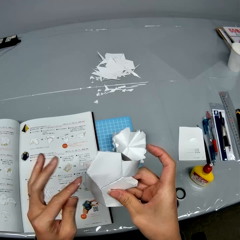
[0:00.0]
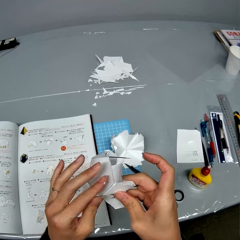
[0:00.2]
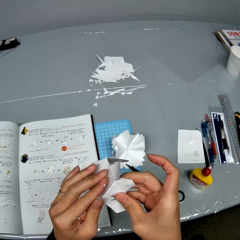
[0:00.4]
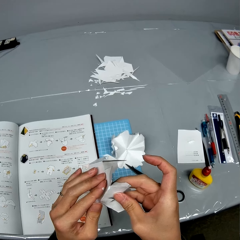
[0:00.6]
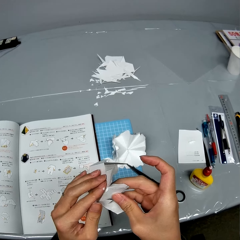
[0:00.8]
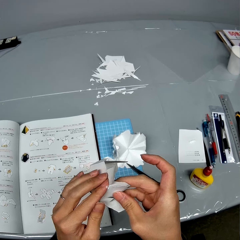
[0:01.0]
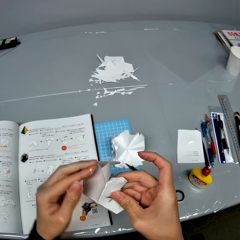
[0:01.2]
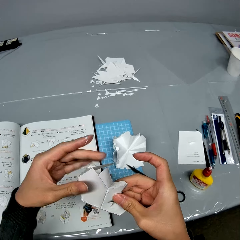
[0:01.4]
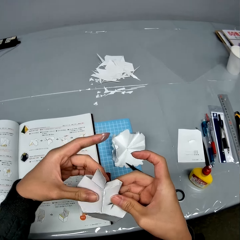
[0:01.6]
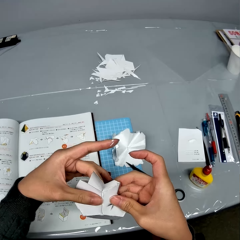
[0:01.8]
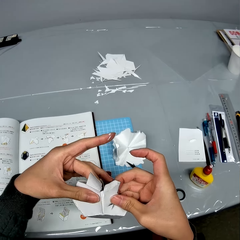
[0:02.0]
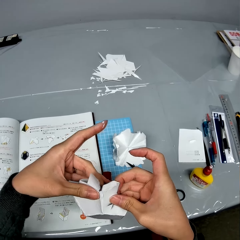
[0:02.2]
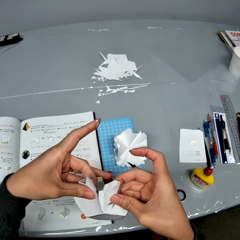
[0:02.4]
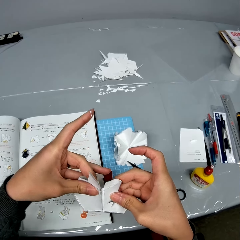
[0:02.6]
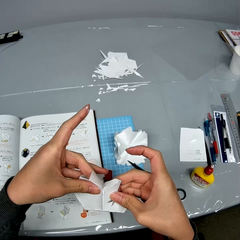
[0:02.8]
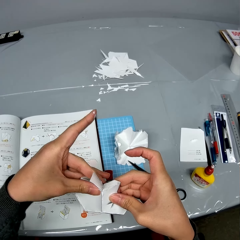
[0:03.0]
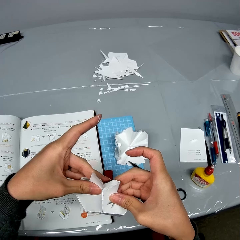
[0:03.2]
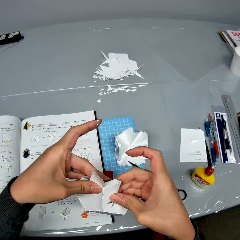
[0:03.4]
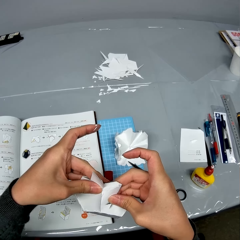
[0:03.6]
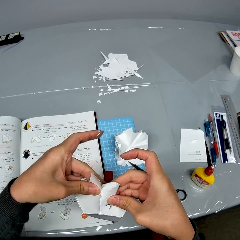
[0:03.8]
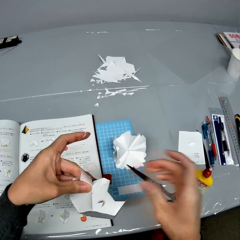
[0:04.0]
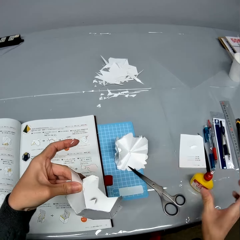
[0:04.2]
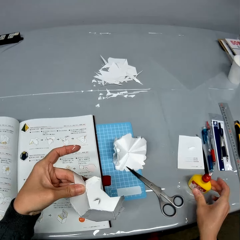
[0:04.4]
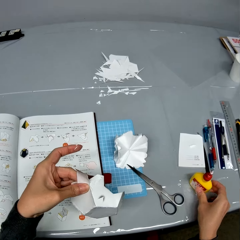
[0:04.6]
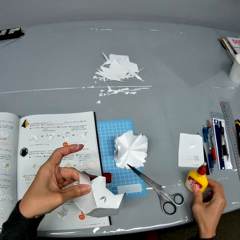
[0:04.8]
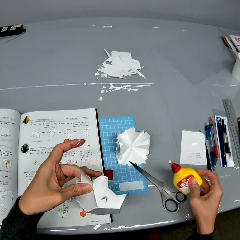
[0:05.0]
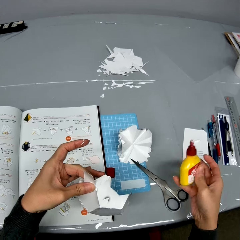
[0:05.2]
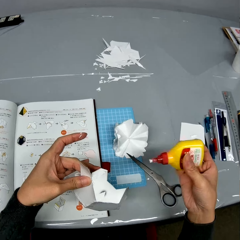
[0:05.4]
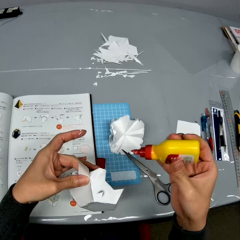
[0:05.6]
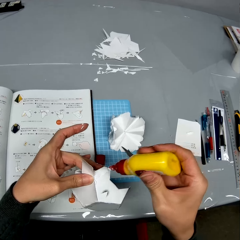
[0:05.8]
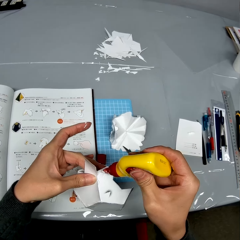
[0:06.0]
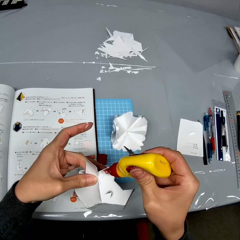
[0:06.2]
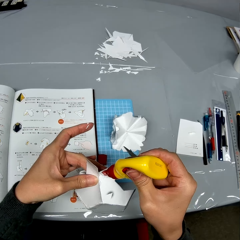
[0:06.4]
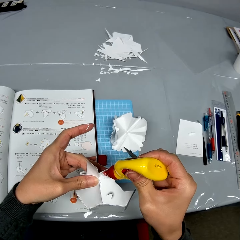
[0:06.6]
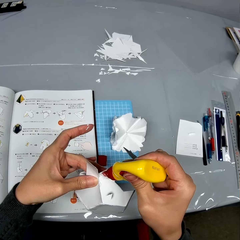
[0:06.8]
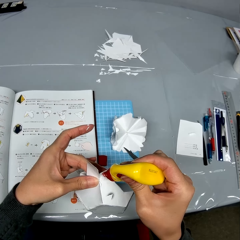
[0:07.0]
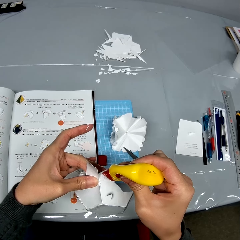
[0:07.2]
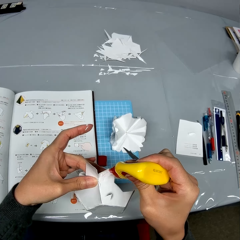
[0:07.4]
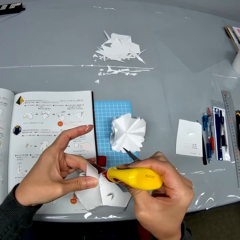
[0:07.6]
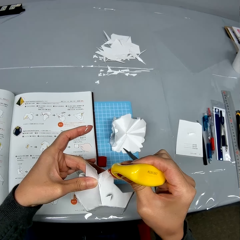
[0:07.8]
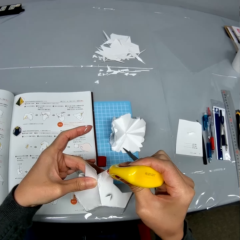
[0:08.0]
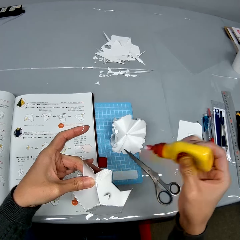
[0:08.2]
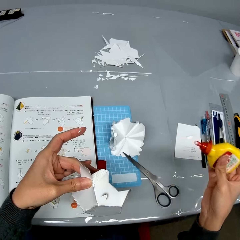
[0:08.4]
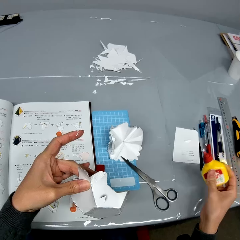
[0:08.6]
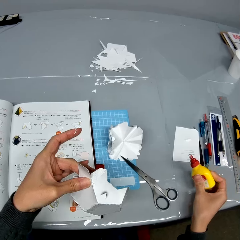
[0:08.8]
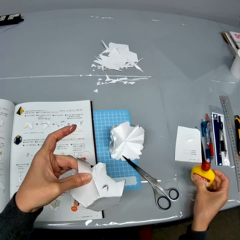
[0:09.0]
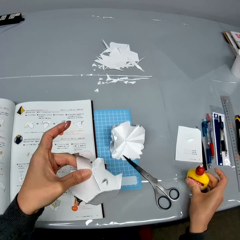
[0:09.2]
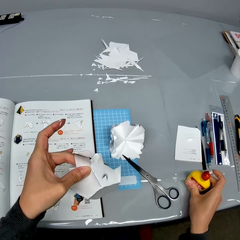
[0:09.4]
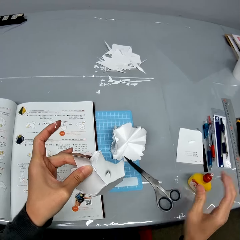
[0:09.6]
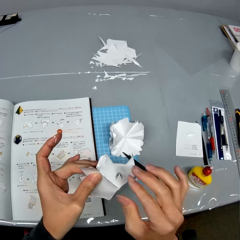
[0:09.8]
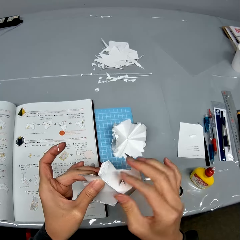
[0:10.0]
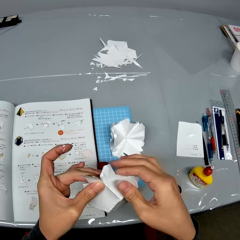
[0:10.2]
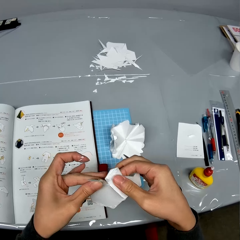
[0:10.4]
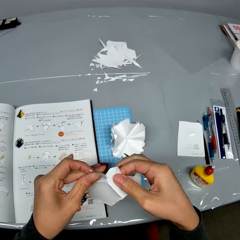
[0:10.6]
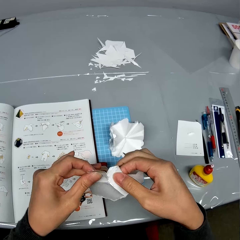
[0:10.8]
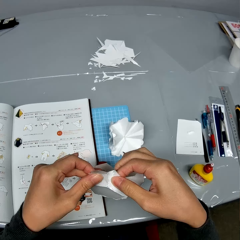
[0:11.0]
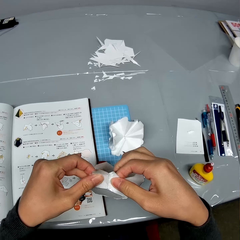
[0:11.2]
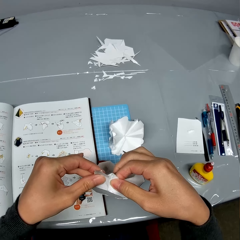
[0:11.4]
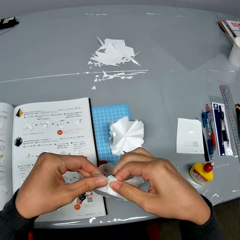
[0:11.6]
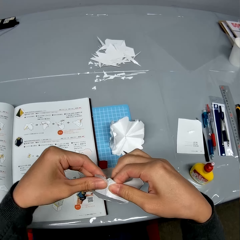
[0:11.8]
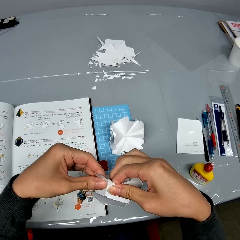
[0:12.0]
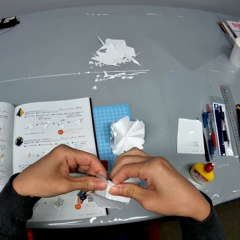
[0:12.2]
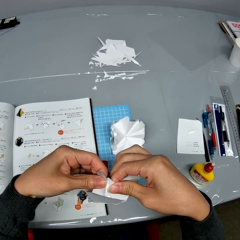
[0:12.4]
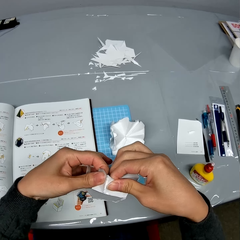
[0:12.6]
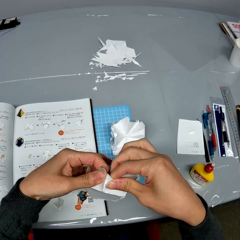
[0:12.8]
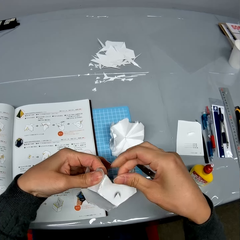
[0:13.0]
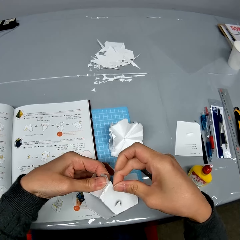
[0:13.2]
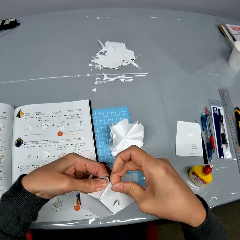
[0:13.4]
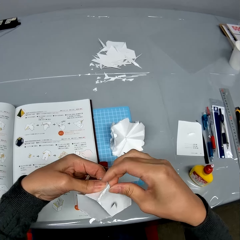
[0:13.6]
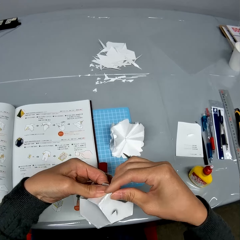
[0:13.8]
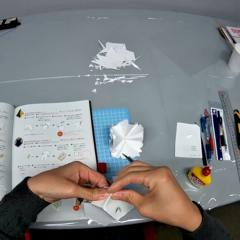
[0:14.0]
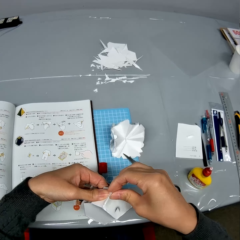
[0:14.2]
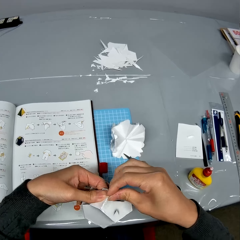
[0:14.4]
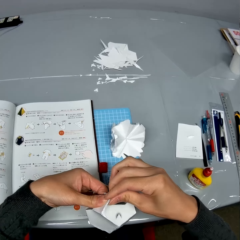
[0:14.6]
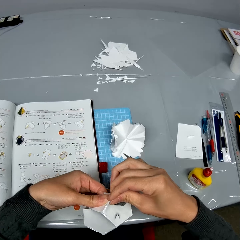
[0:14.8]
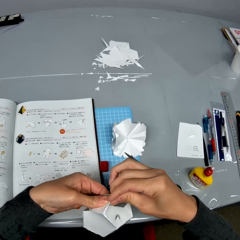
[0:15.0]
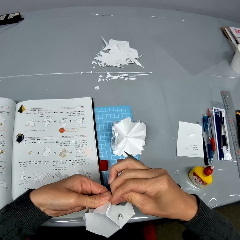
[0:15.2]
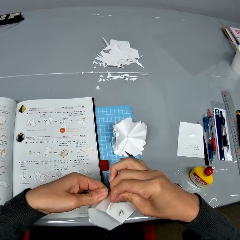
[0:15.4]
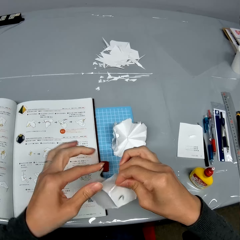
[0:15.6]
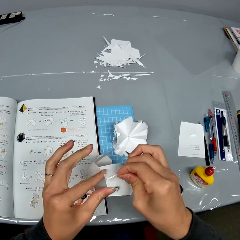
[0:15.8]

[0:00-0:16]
The camera wearer makes a paper craft or origami on the table in a room. She picks up the glue from the table with her right hand. She places the glue on the paper craft. She drops the glue on the table with her right hand. She tightly glues the paper craft together. She presses parts of the origami together.

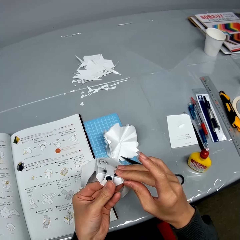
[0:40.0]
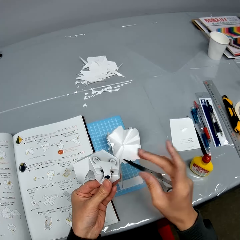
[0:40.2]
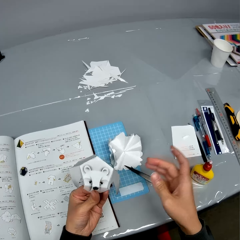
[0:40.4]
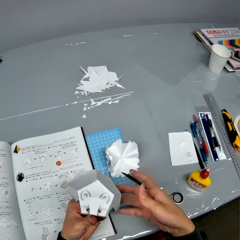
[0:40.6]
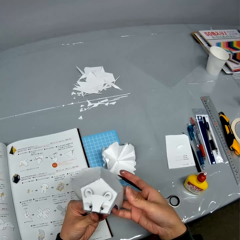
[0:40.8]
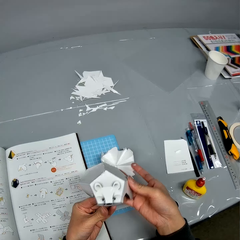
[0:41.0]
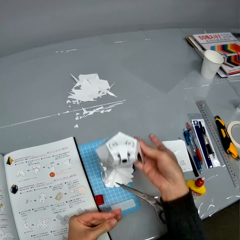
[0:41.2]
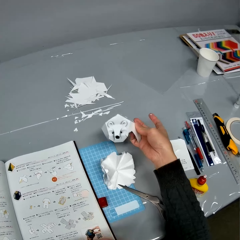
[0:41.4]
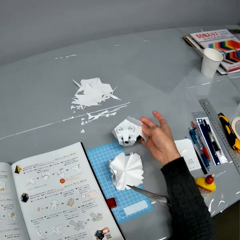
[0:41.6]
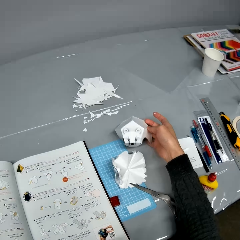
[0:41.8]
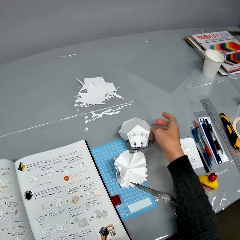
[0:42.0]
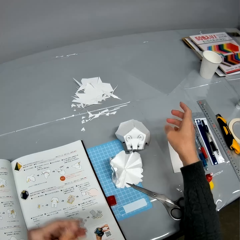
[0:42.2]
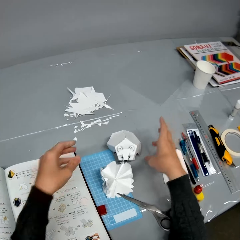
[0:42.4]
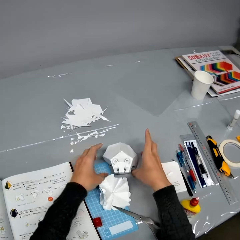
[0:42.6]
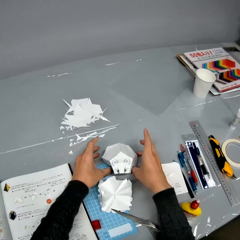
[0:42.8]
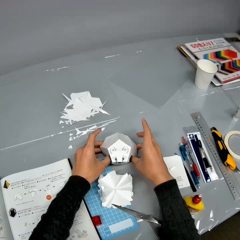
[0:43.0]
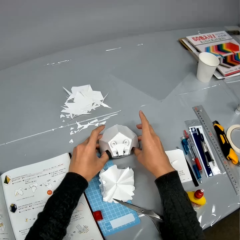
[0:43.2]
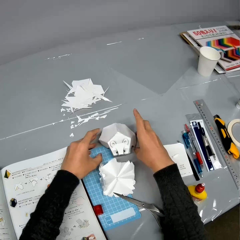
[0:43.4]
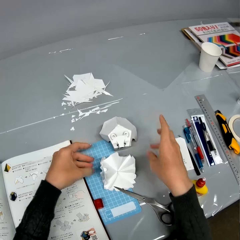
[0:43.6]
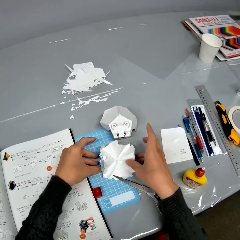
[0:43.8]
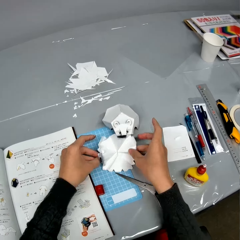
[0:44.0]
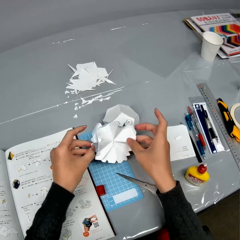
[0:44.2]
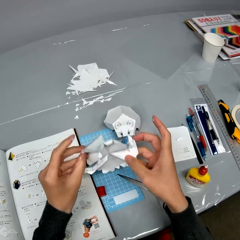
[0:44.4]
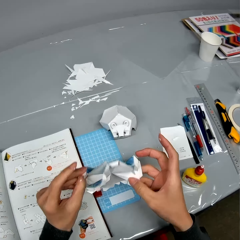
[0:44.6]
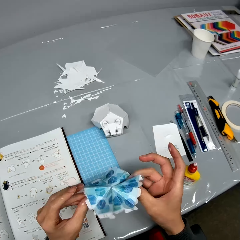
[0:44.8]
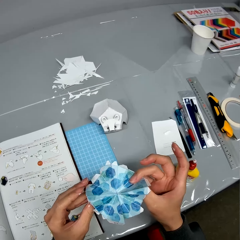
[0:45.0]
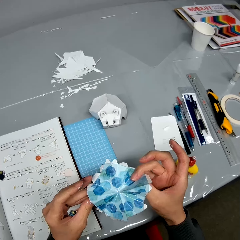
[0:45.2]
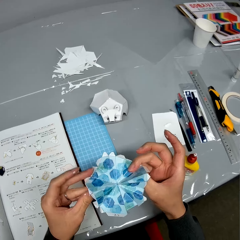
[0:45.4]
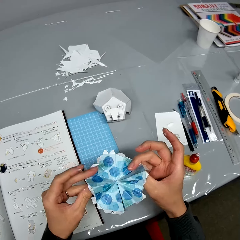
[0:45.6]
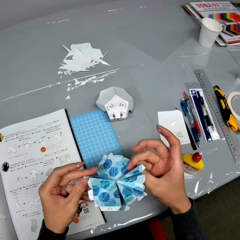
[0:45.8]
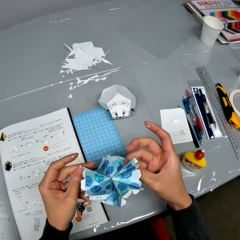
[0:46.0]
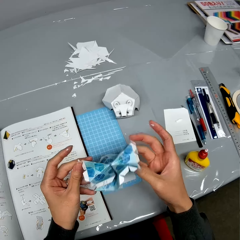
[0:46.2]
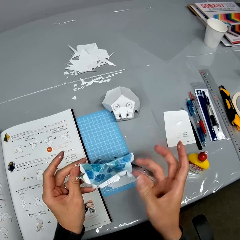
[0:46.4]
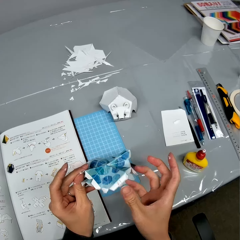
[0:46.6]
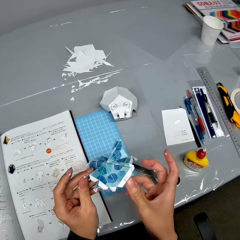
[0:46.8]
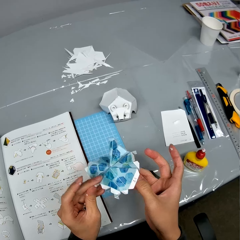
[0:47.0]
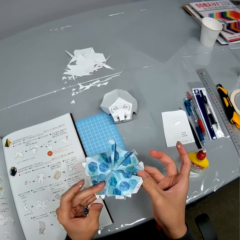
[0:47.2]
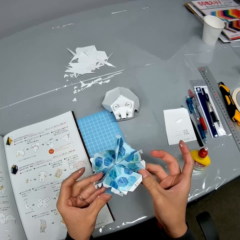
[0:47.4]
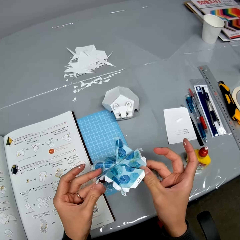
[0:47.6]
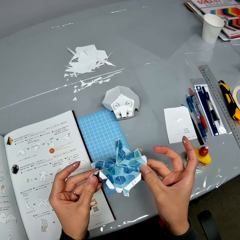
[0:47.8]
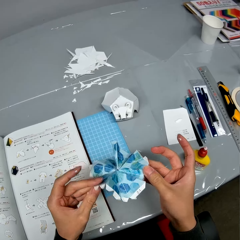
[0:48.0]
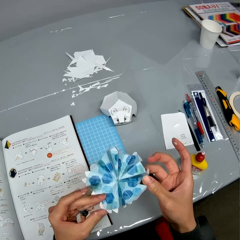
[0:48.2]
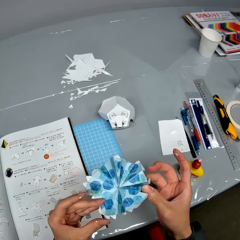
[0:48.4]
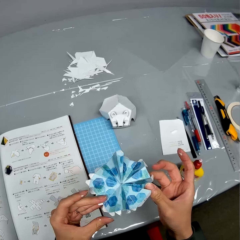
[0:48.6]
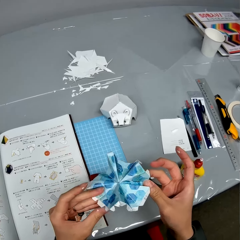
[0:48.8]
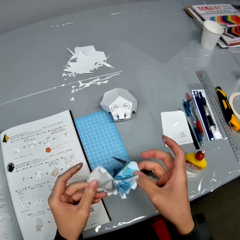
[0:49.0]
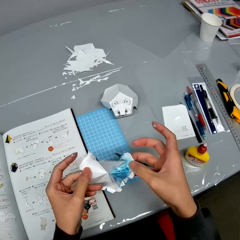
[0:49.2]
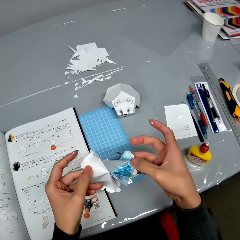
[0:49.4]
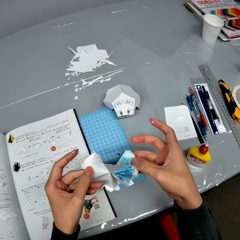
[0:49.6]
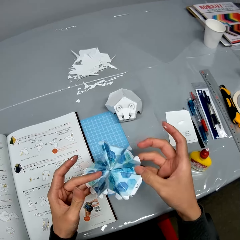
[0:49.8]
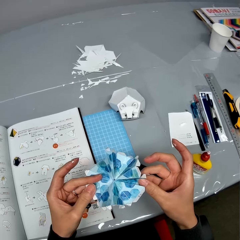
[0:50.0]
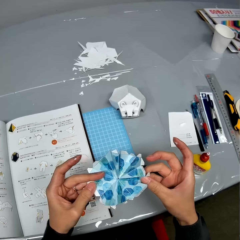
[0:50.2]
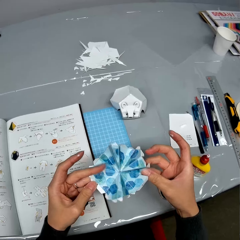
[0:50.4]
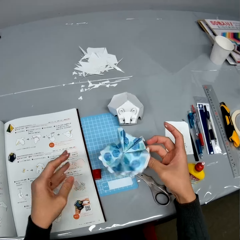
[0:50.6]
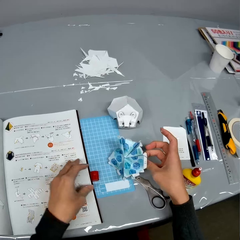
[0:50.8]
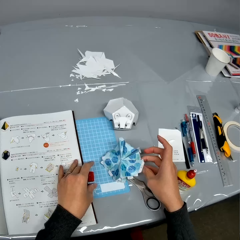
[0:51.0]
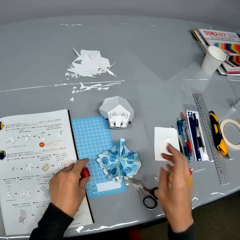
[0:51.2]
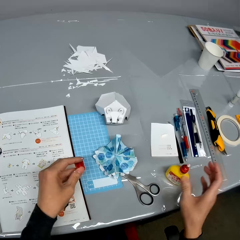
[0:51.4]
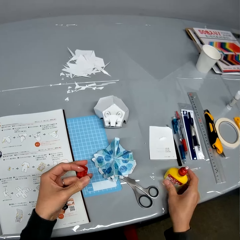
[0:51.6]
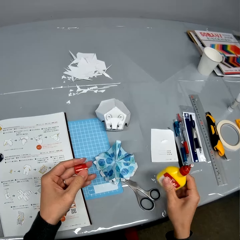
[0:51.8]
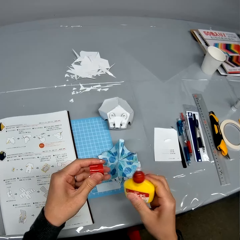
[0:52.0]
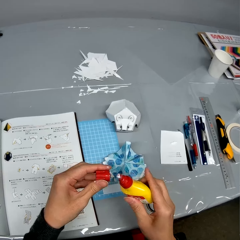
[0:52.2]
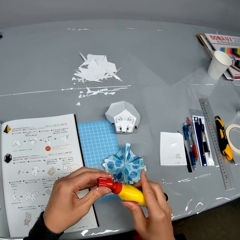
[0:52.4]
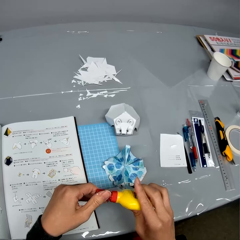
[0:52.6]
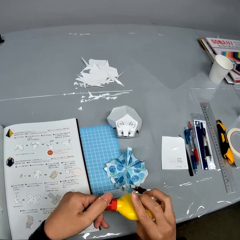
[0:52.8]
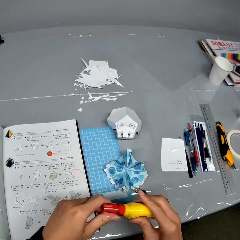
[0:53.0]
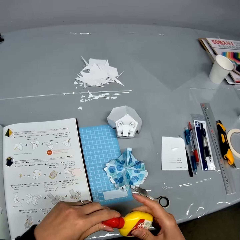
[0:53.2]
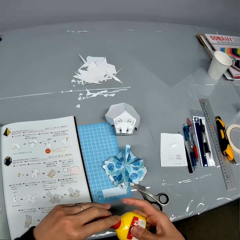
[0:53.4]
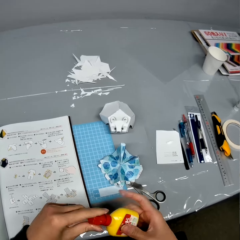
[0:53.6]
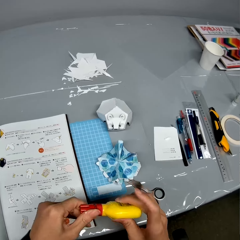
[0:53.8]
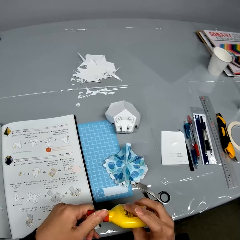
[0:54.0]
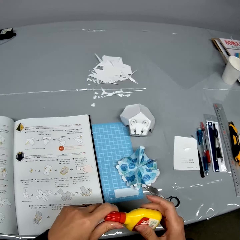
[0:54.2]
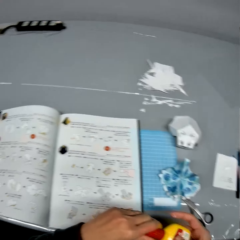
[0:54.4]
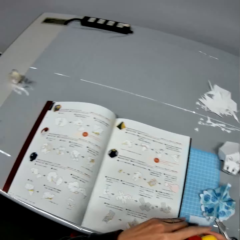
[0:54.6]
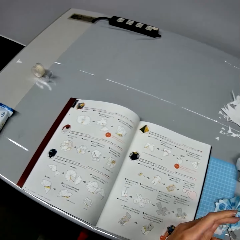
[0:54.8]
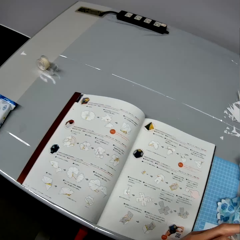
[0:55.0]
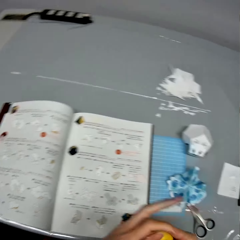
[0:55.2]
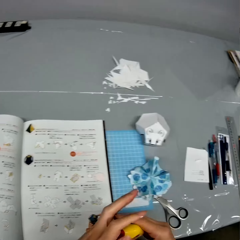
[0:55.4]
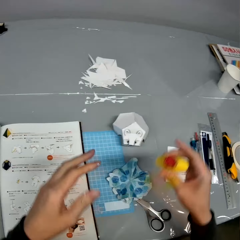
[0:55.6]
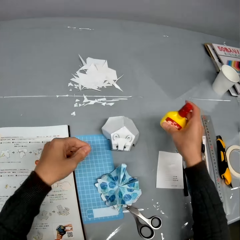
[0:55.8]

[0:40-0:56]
The camera wearer drops the paper craft or origami on the table with her right hand. She touches the origami. She adjusts the paper craft on the table with both hands. She picks up another paper craft from the table with both hands. She turns the paper craft with both hands. She stretches the origami. She takes the glue bottle cap. She drops the paper craft on the table. She picks up the glue from the table. She covers the glue. She turns to her left.
